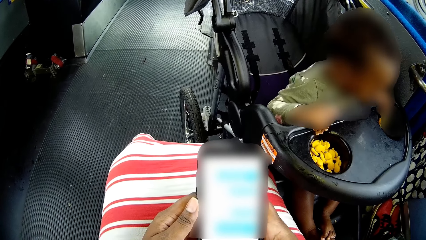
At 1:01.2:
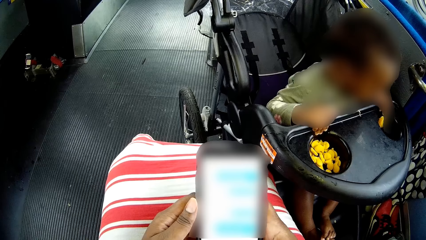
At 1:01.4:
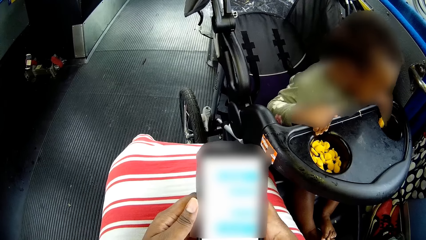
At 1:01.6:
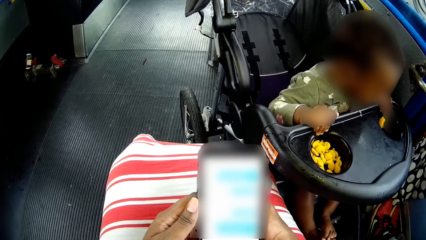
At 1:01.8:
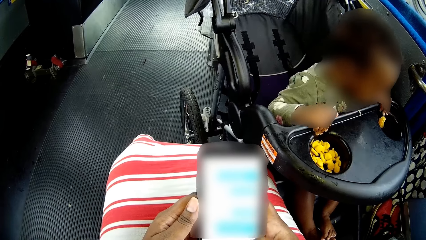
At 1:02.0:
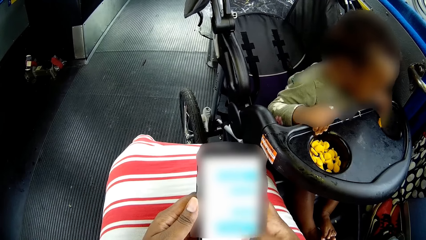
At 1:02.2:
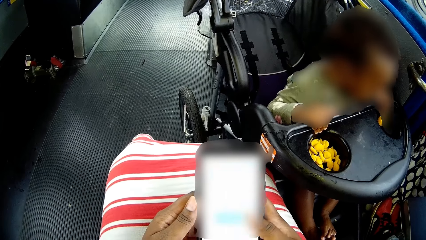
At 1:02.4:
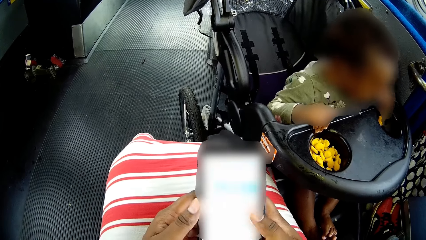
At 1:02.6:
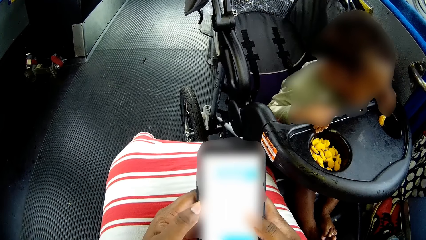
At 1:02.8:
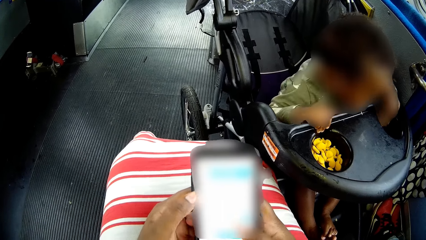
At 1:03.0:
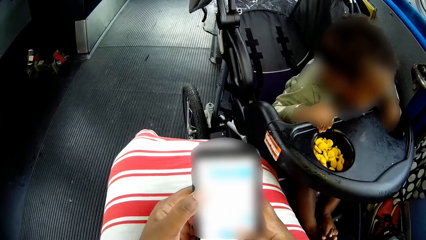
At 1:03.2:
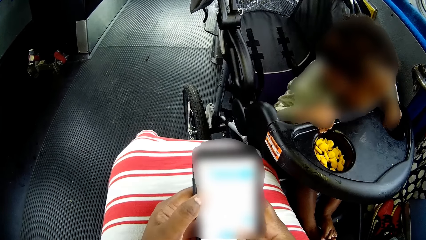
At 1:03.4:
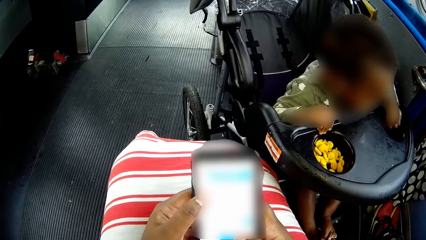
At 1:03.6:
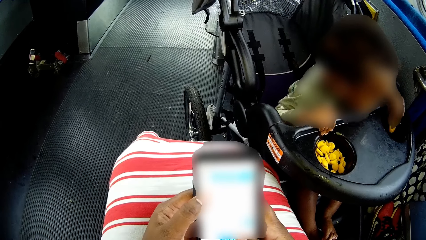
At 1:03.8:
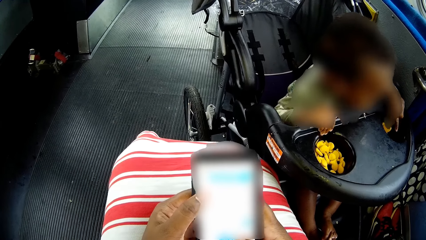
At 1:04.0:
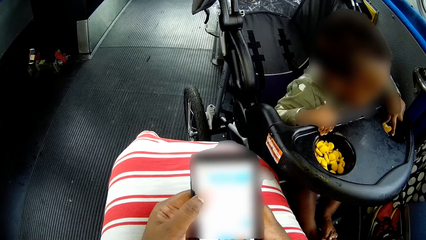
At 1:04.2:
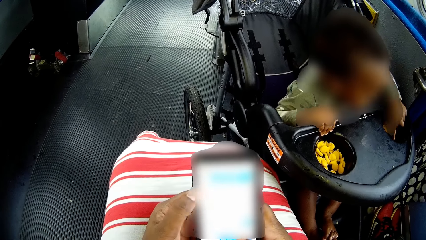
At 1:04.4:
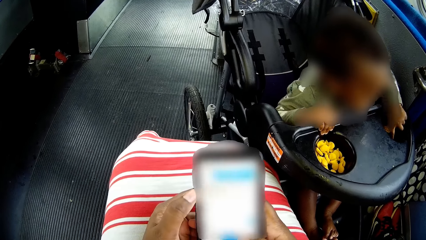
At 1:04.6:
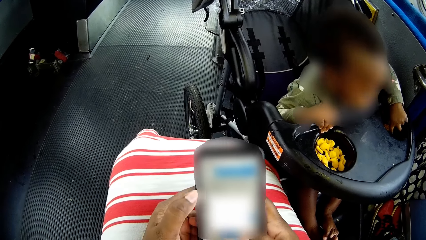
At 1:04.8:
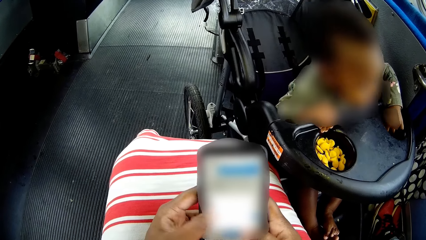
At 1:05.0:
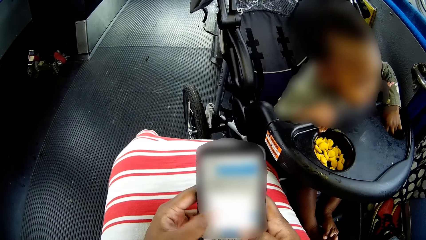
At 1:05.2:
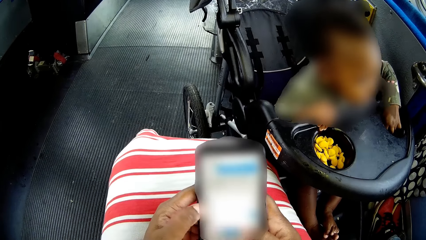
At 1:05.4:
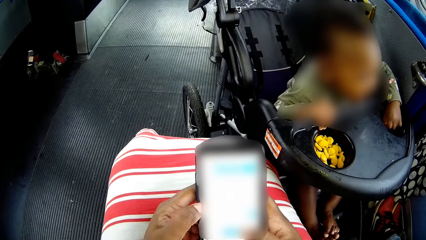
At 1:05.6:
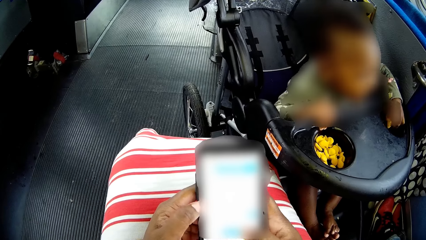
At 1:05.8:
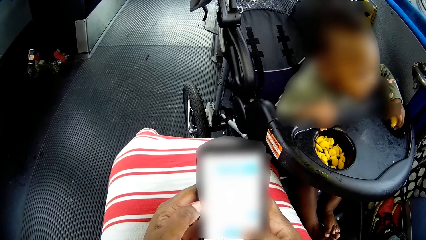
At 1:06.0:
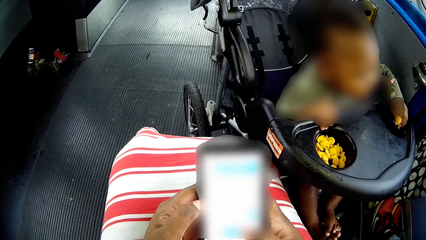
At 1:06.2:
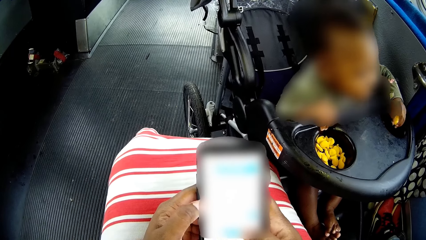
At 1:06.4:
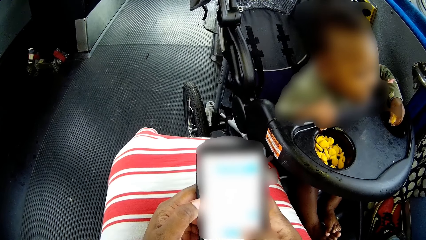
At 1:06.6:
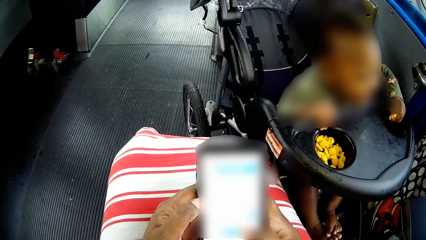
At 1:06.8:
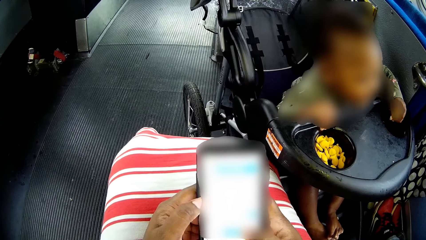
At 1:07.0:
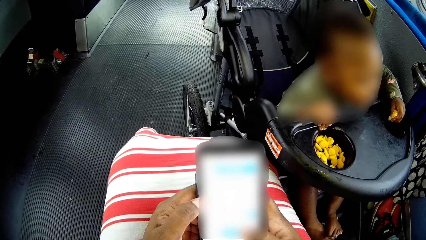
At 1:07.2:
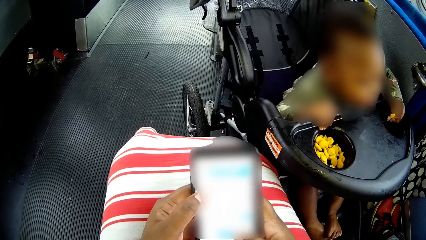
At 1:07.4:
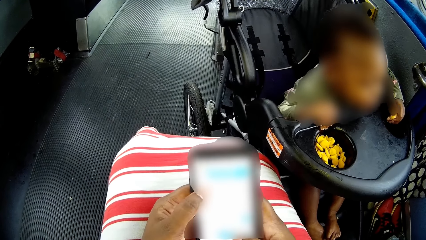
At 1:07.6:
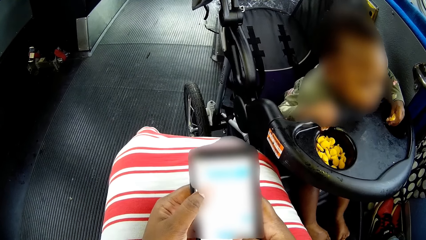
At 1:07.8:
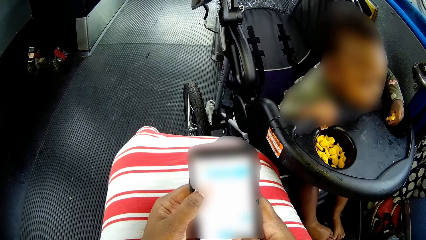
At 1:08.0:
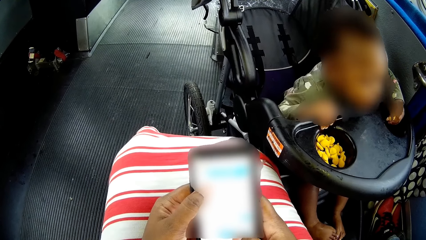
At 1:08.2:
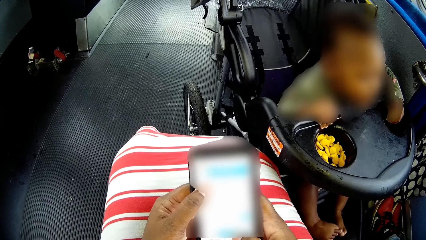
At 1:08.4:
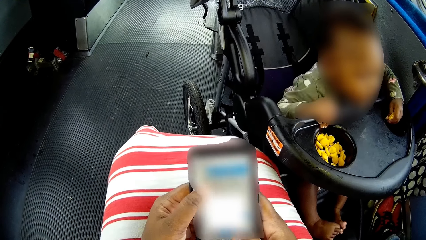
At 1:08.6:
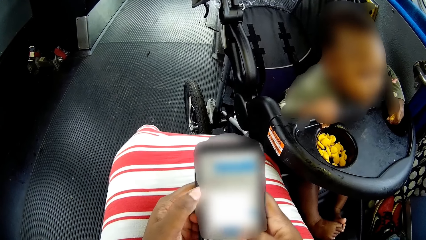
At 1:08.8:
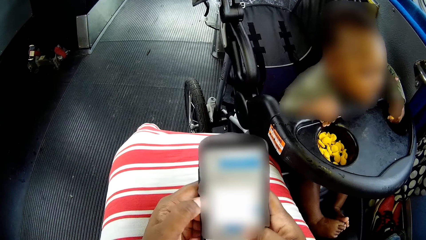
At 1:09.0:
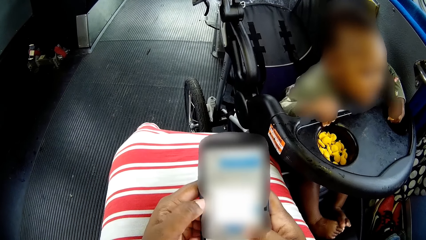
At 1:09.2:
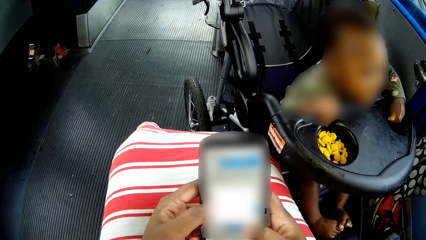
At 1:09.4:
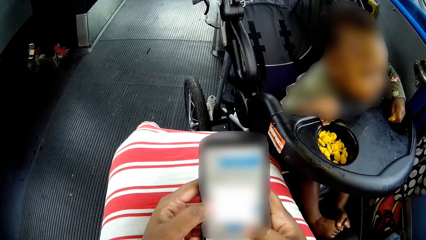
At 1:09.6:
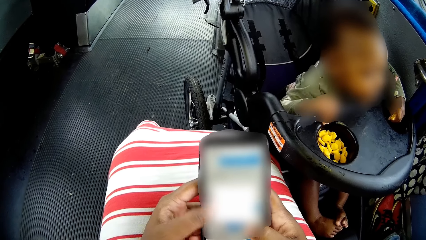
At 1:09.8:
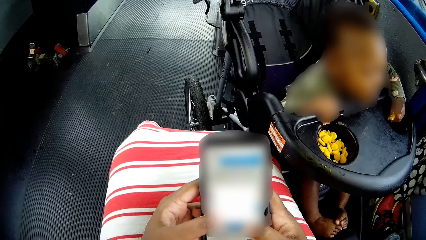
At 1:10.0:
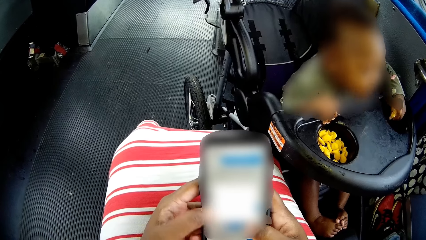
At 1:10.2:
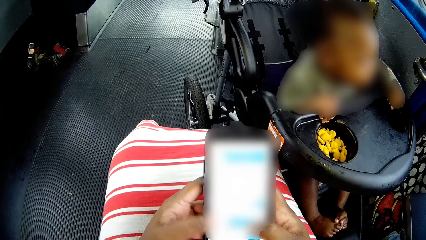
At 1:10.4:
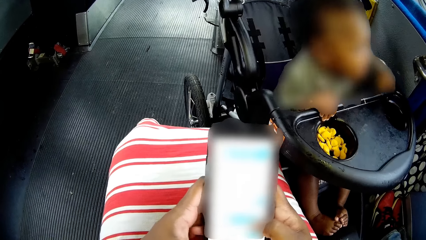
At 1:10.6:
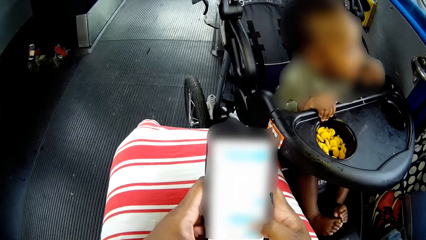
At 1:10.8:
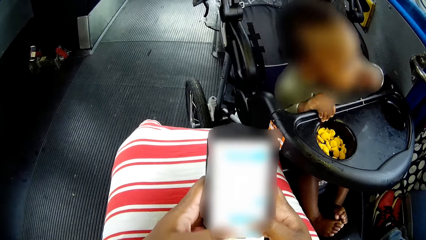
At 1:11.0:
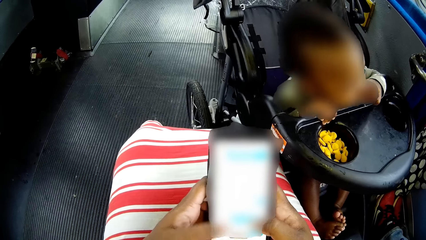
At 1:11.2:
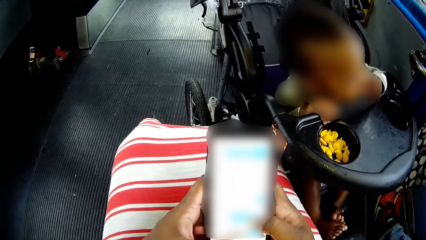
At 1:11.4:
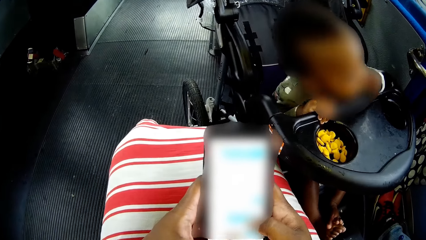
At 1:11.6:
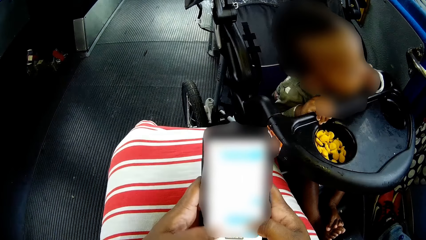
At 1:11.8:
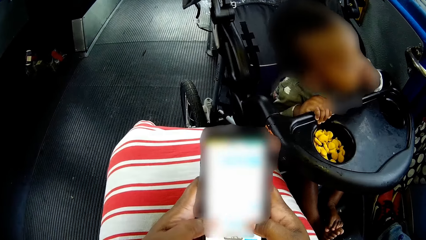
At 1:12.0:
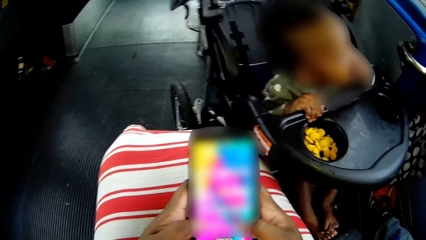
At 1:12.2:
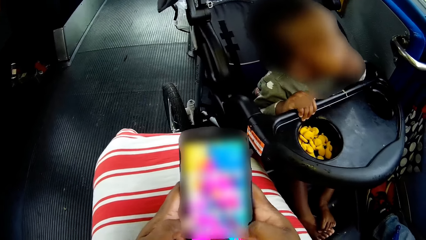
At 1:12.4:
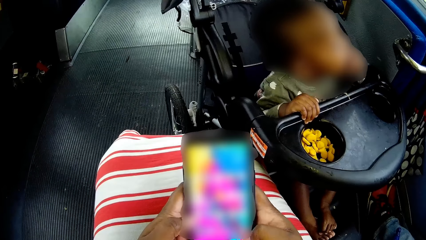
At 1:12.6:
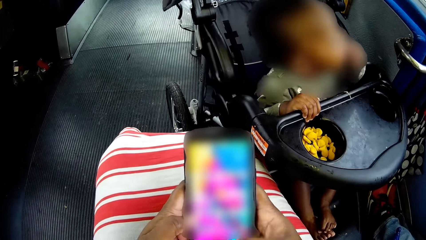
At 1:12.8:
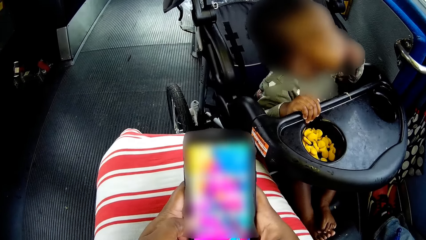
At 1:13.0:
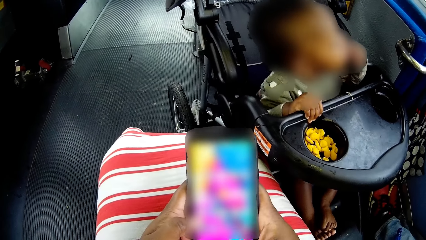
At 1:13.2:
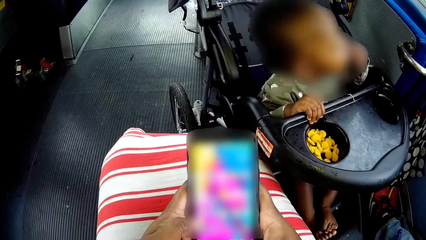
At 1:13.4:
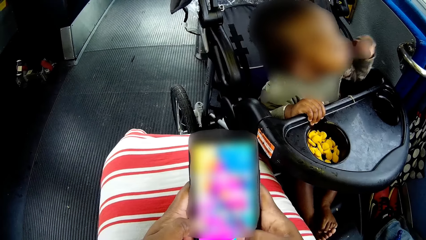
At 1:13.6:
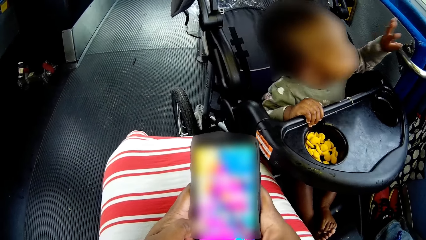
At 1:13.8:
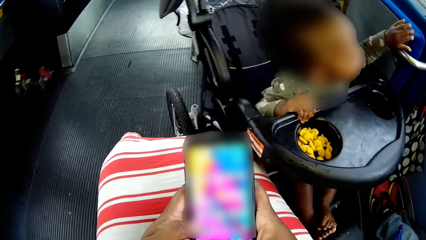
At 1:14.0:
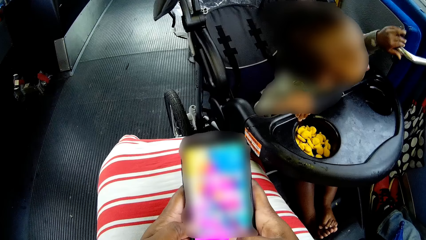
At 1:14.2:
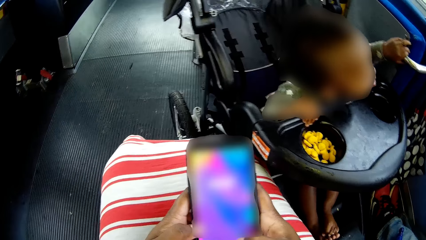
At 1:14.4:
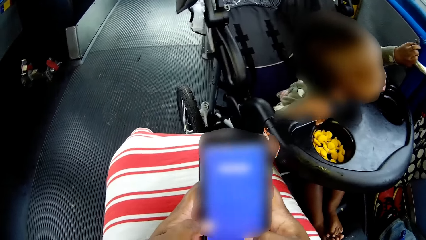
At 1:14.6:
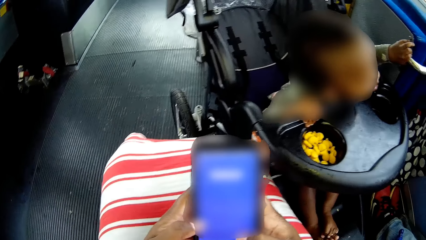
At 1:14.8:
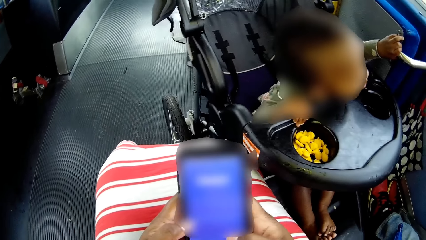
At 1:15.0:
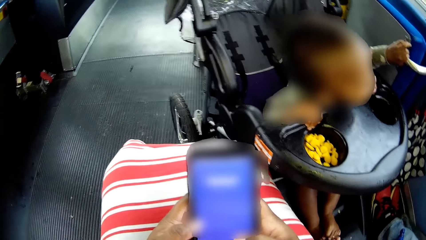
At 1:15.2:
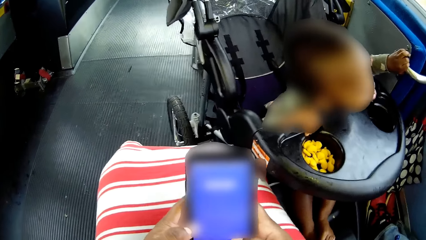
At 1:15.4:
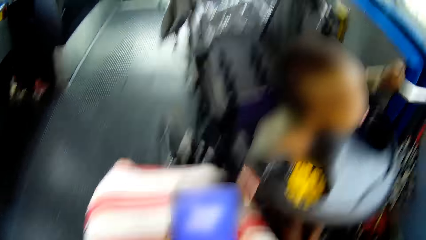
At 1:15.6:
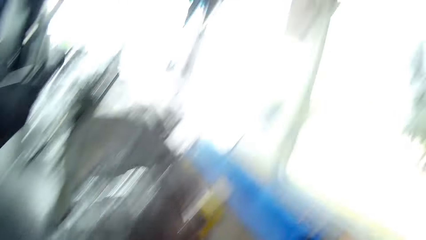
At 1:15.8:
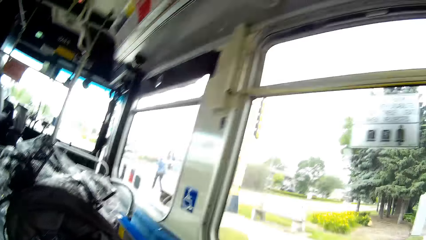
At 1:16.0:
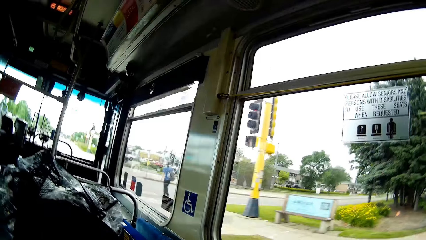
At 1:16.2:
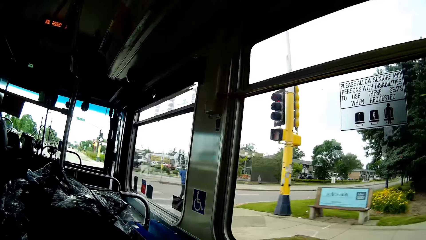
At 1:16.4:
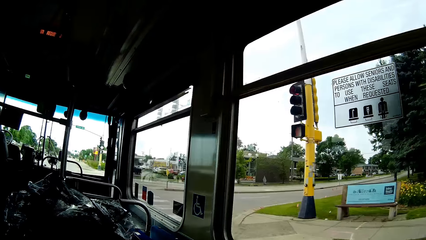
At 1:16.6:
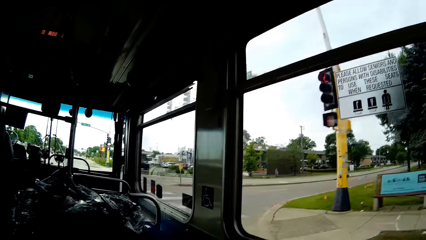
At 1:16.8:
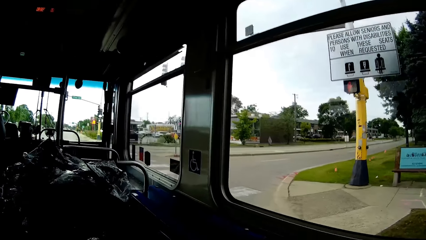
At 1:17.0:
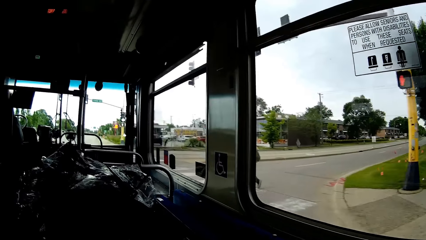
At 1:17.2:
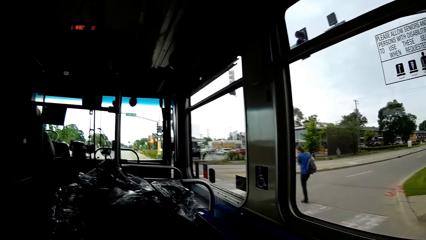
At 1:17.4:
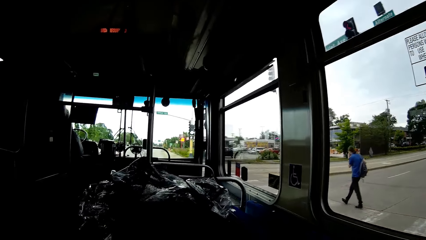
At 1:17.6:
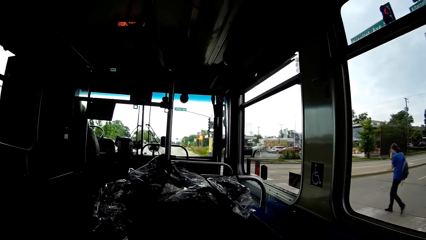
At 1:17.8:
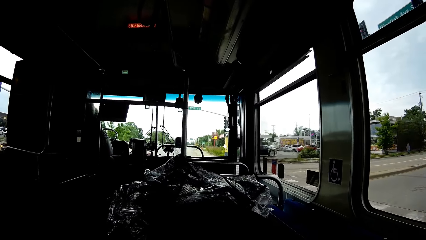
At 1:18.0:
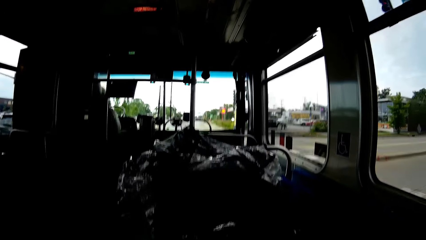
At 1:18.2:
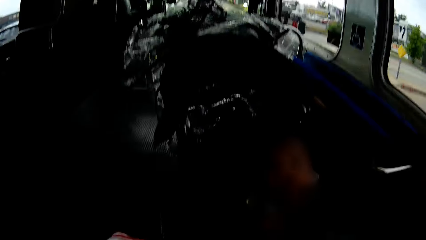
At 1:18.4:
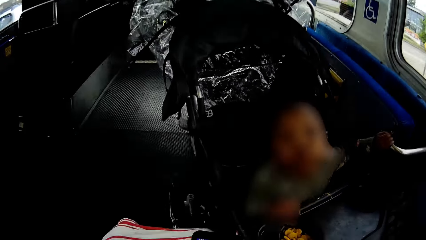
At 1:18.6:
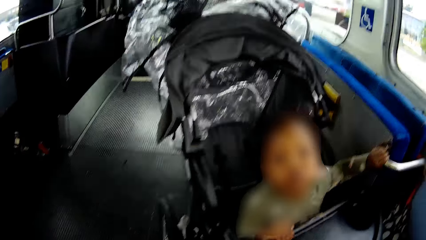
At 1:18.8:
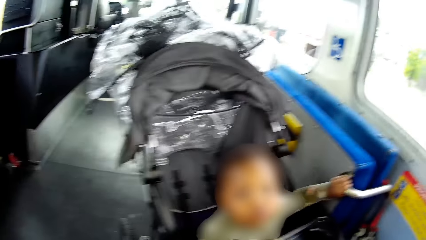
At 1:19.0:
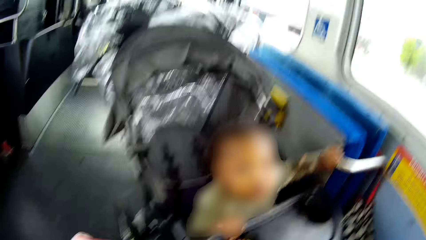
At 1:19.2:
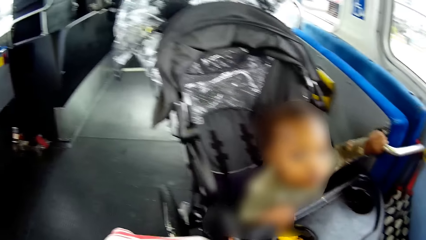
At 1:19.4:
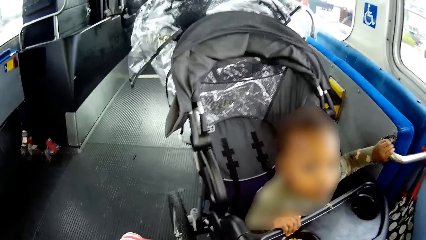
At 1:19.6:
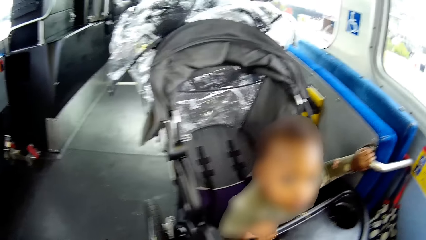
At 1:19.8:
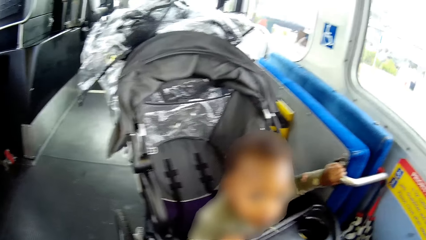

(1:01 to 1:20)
The baby in the pushchair picks up cookies from the pushchair cookie-hole with his left hand. The baby puts the cookies in his mouth with his left hand. The baby places his left hand on the hinge of the folded bus seat. The camera wearer looks around.
